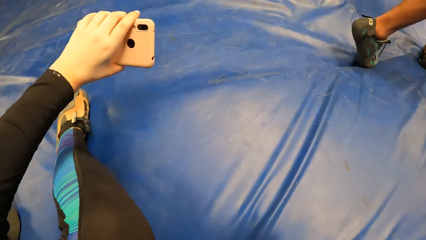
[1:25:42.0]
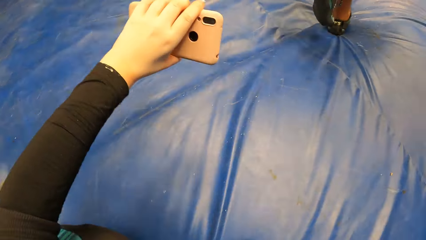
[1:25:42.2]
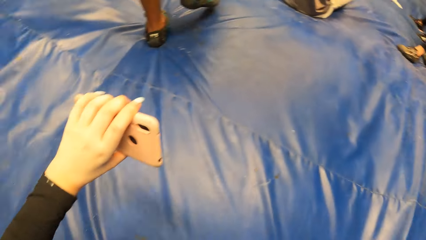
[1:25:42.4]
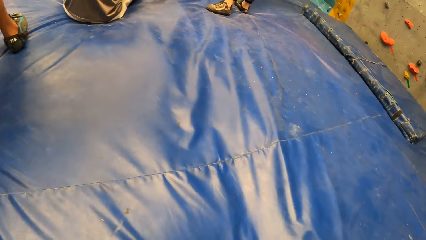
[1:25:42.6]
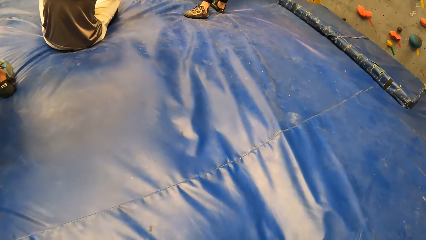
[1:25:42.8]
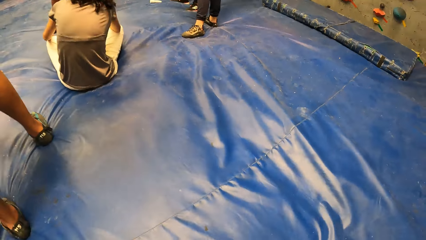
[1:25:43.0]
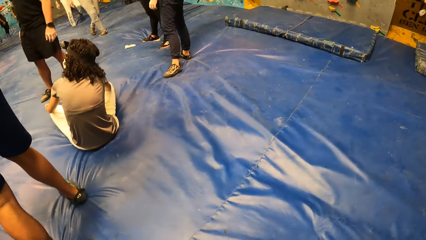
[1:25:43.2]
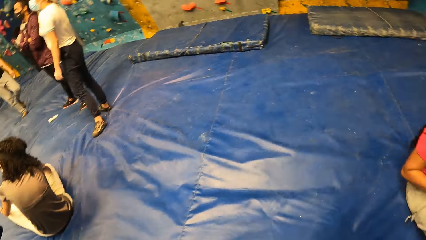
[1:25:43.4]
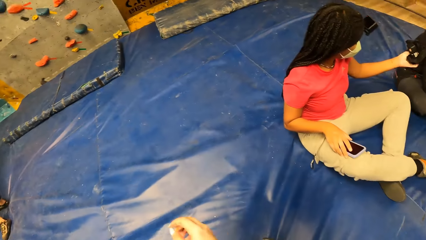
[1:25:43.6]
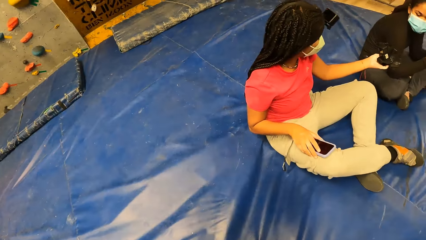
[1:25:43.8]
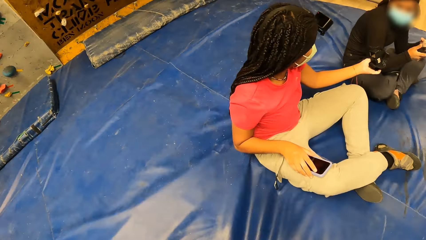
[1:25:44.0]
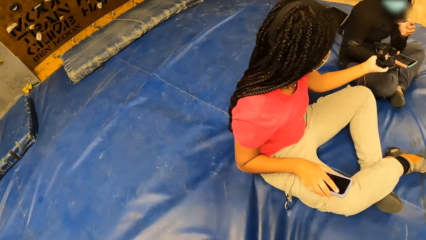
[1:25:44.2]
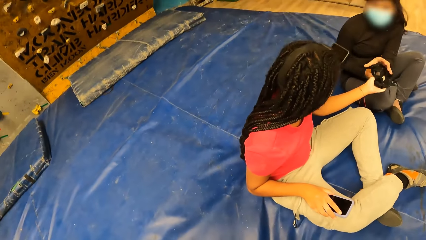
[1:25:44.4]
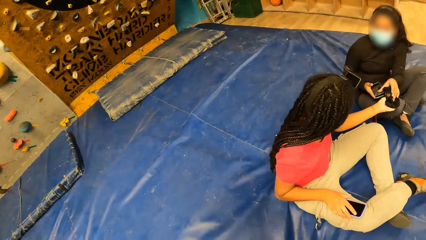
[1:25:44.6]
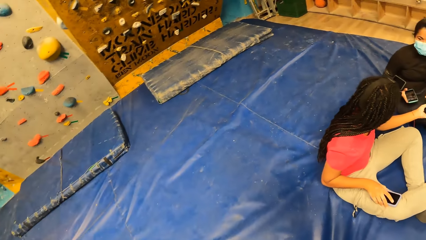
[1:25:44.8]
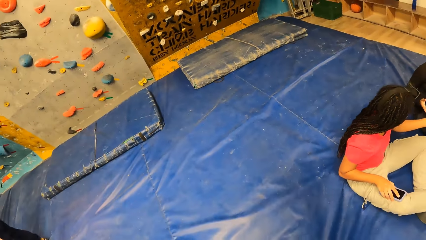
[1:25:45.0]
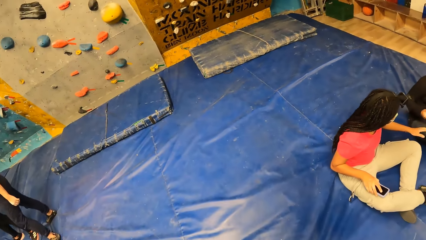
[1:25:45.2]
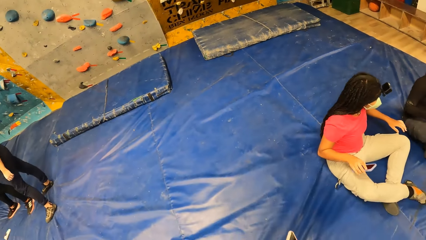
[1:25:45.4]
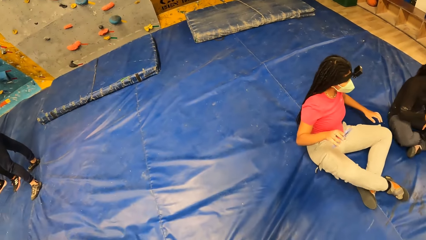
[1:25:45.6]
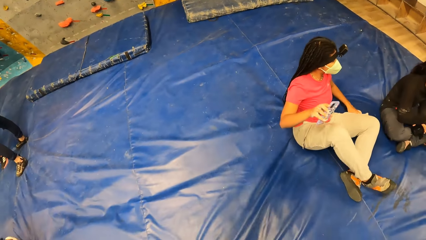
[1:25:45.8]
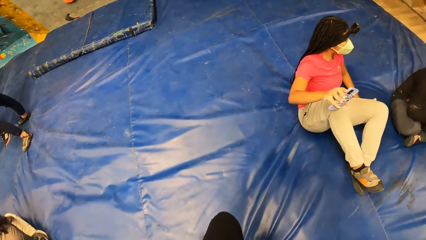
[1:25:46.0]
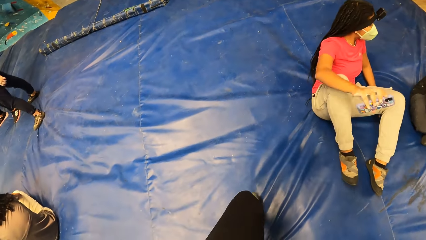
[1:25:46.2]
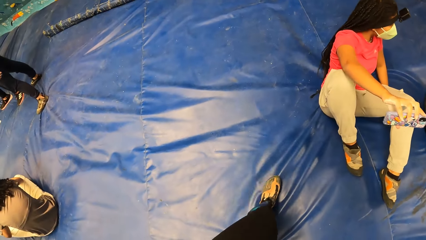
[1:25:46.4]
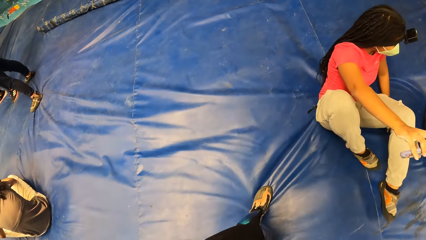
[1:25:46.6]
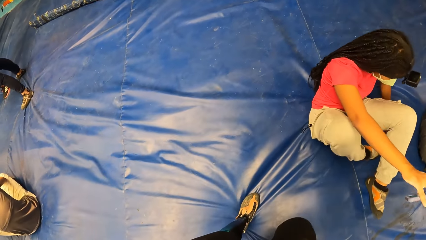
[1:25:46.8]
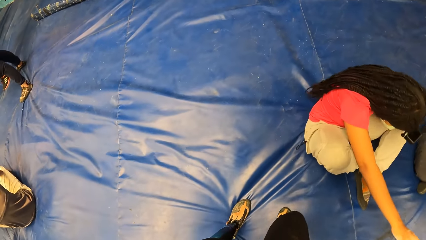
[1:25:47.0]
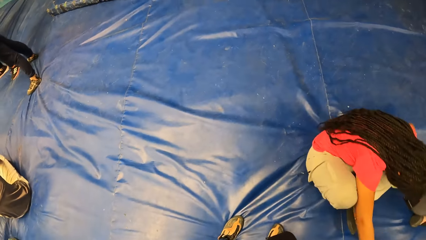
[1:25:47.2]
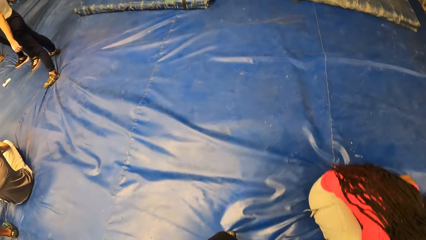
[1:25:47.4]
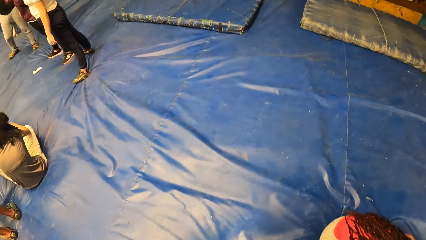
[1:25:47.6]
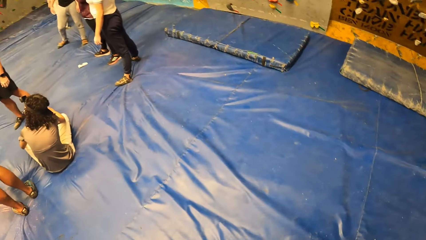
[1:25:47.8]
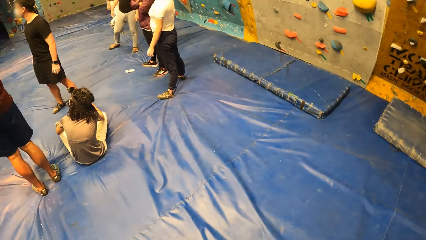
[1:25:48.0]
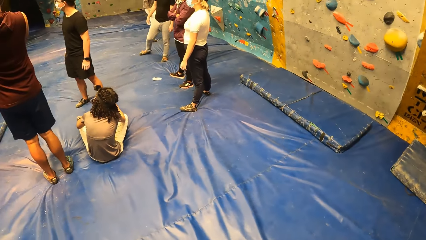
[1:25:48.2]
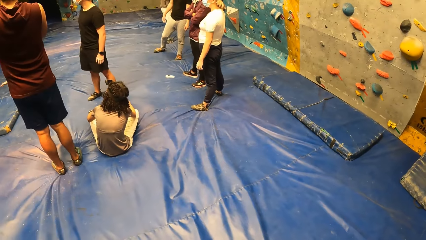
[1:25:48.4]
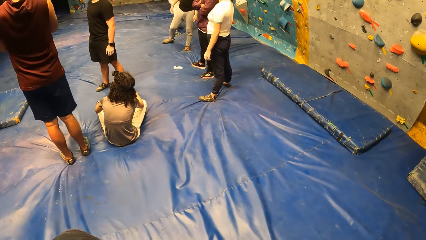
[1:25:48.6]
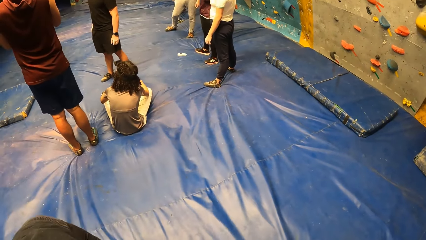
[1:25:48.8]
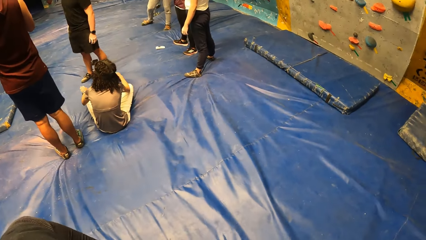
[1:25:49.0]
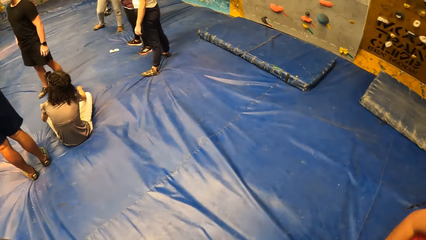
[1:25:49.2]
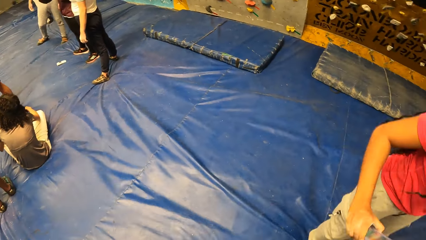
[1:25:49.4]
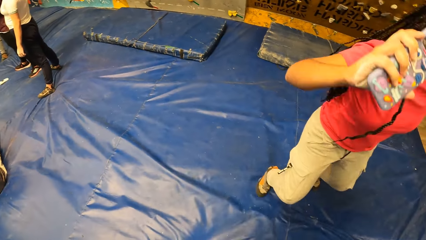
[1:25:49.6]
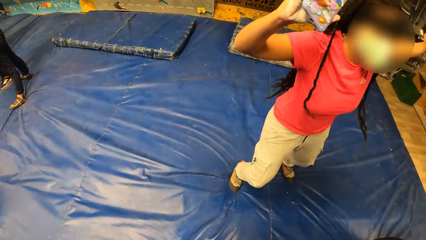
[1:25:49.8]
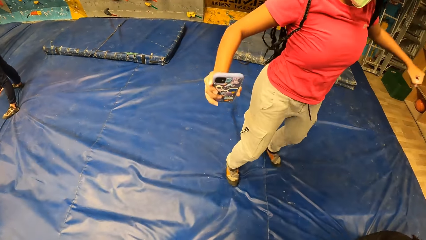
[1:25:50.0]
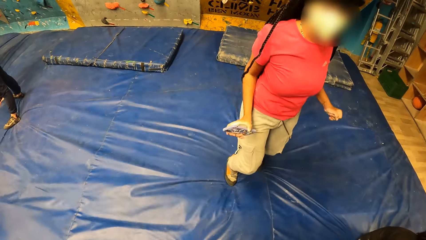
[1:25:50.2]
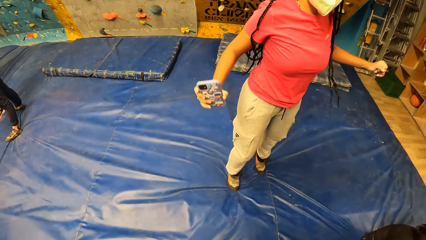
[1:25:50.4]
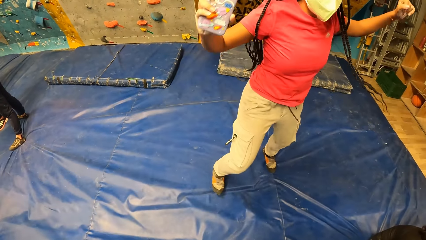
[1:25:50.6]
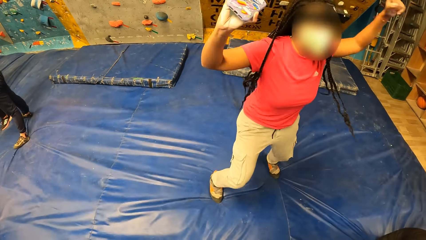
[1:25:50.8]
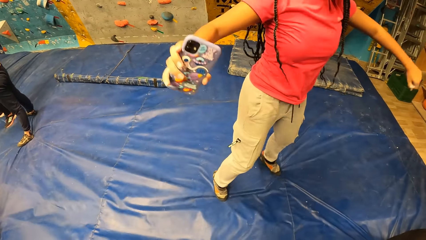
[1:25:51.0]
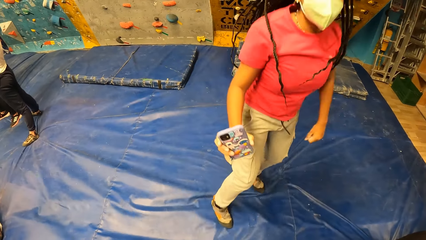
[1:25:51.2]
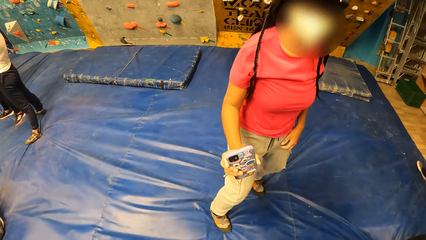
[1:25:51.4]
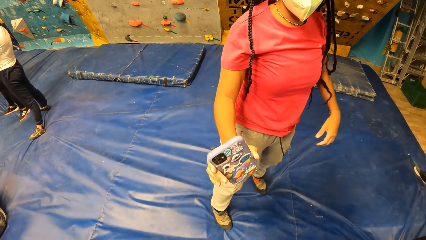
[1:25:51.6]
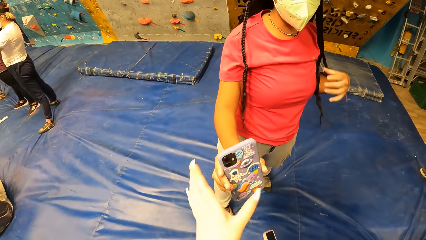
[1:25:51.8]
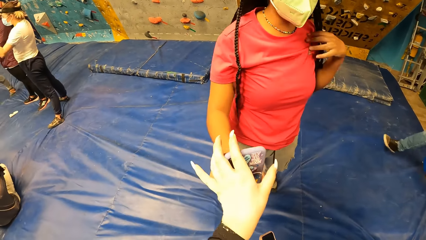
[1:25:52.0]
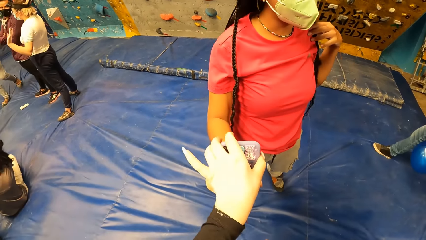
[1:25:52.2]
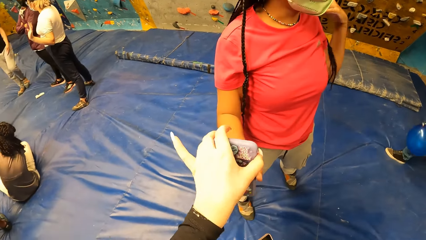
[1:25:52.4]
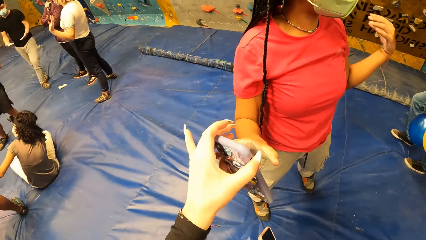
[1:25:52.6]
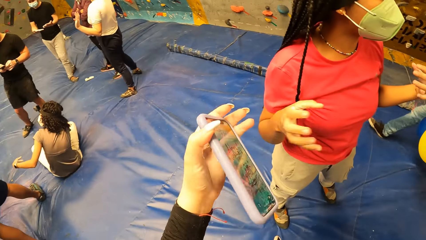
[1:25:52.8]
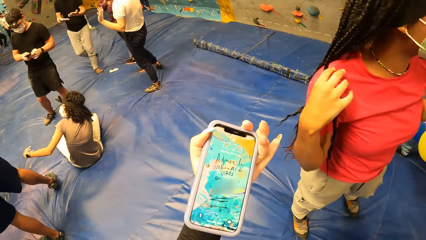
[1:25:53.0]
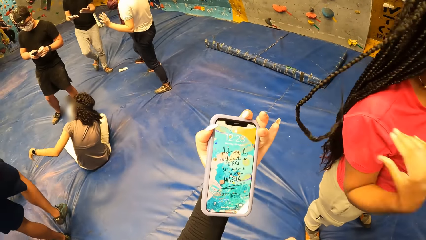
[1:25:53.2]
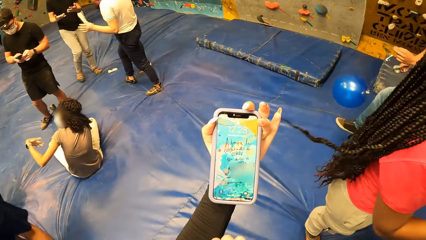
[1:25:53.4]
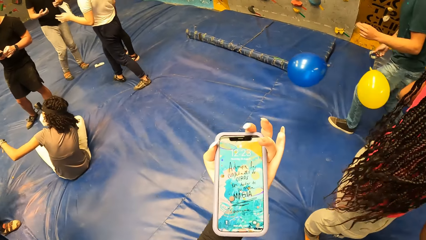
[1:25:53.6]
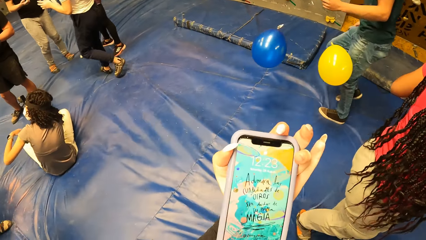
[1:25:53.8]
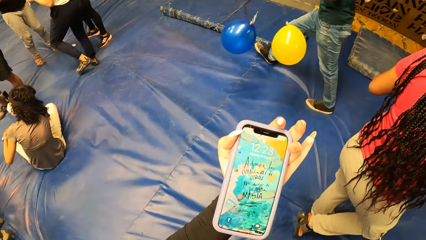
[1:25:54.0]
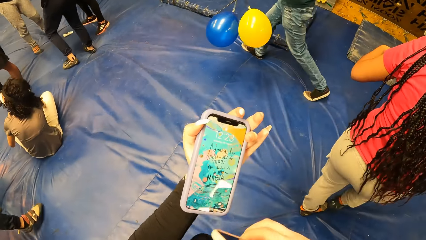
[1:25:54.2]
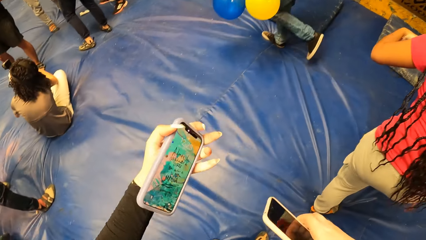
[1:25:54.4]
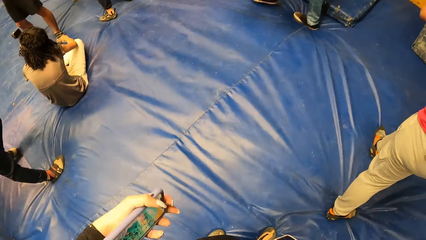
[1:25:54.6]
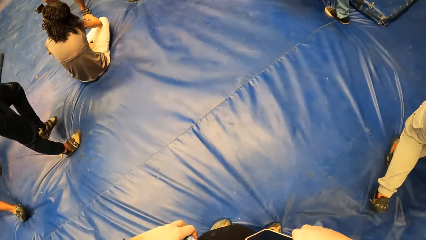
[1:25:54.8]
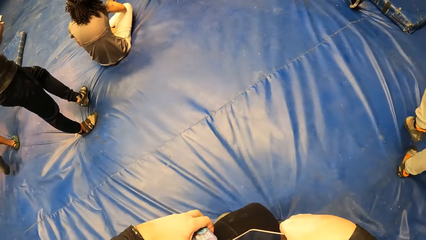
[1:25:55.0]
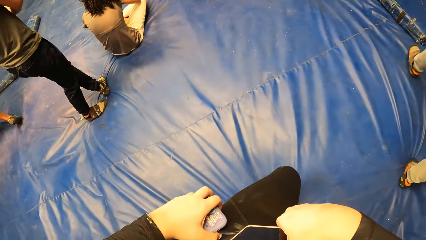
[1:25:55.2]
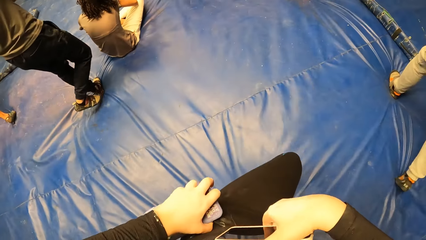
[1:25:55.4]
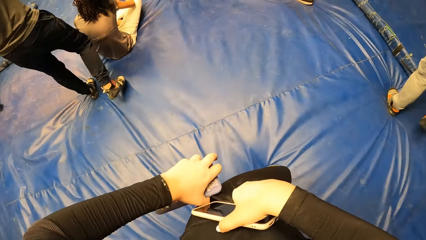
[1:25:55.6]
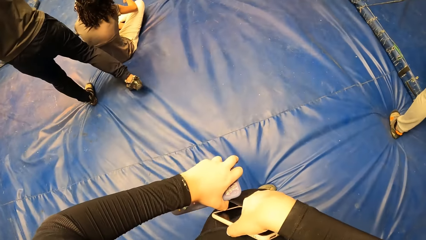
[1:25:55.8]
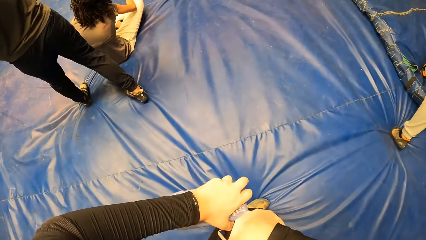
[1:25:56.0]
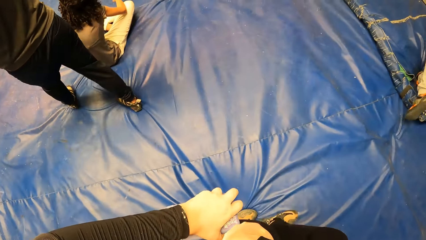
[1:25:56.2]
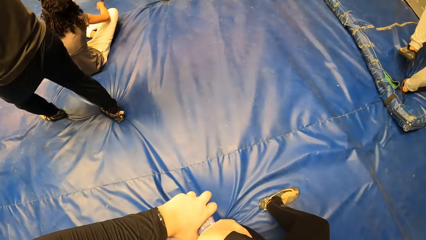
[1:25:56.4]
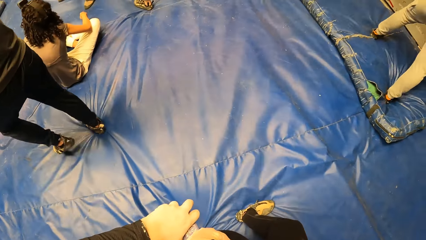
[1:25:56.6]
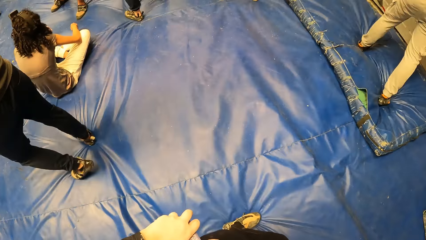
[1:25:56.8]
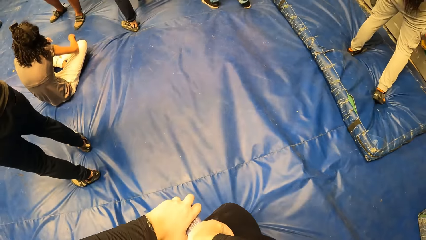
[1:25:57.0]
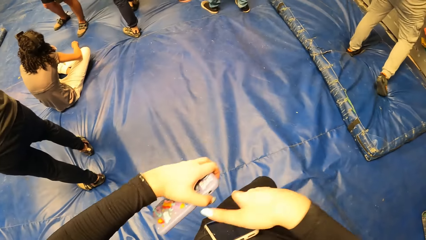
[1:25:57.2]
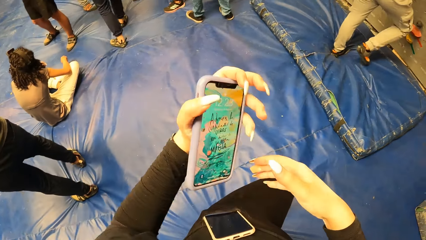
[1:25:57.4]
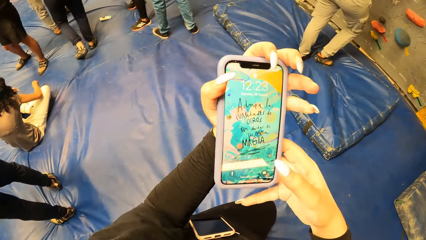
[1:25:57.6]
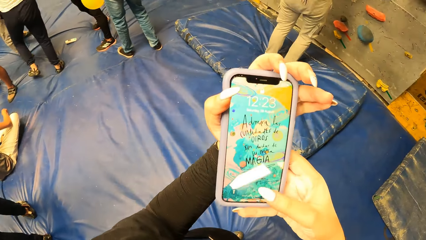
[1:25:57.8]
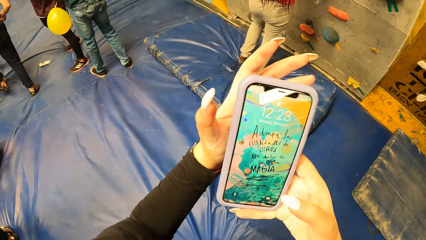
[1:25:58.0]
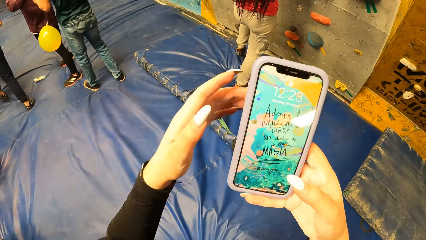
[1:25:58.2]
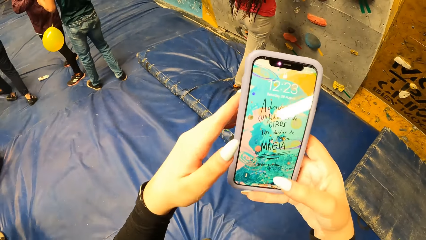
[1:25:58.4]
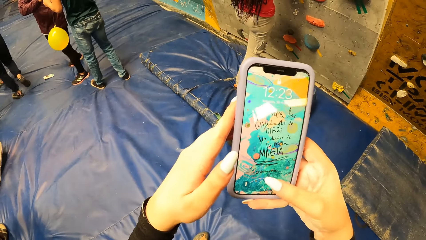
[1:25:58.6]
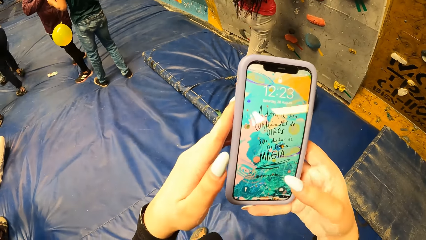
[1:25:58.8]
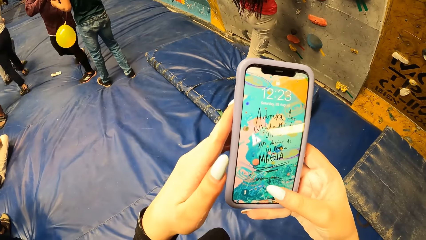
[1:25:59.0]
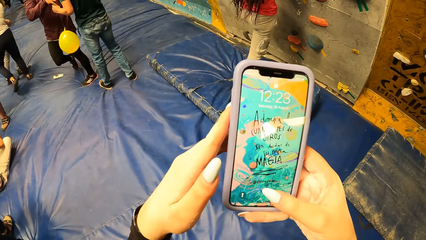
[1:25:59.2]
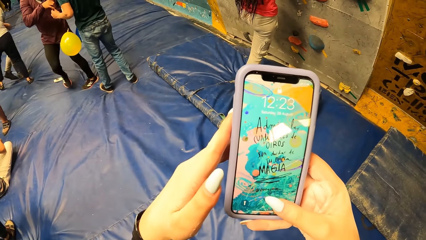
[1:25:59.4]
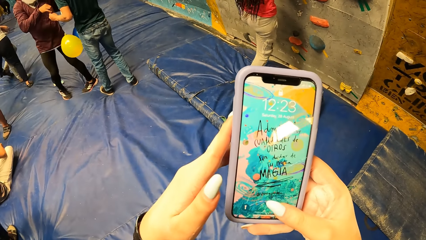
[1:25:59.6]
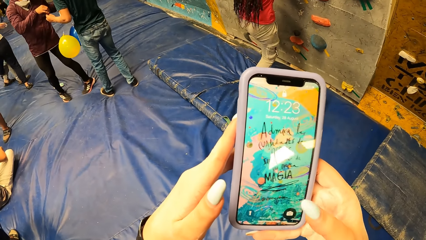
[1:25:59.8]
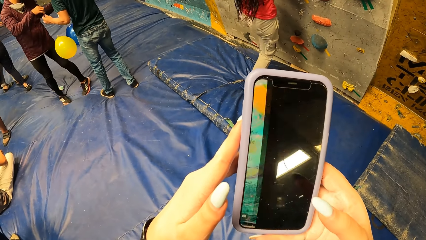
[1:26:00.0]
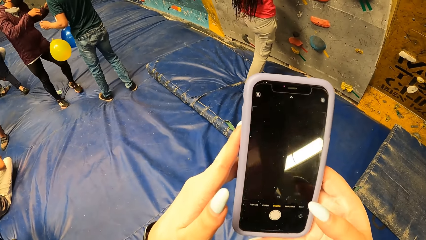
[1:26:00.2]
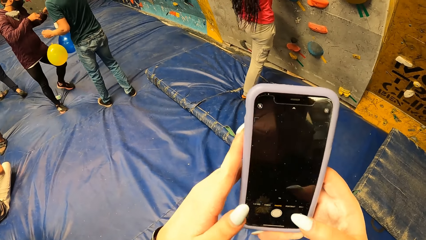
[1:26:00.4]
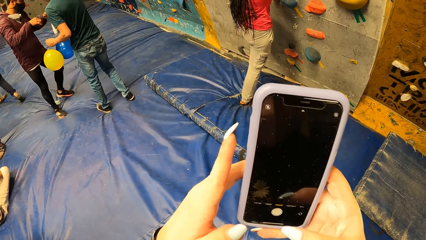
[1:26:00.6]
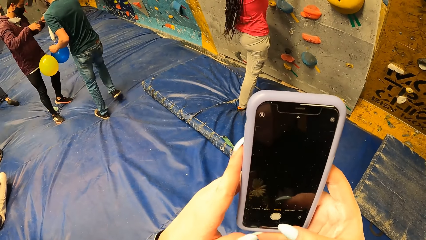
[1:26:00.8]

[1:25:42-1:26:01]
The camera wearer stands up. She looks around. A person gives another person the camera. A woman jumps. The camera wearer is jumping. She collects the phone from the woman with her left hand. She puts the phone in her right hand in the bag. She holds the phone with both hands. The woman climbs the bouldering wall with both hands.
